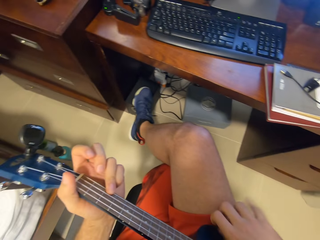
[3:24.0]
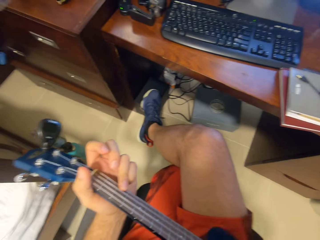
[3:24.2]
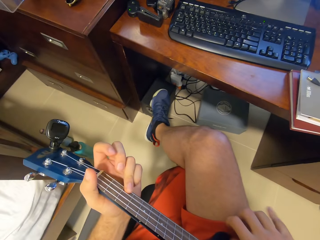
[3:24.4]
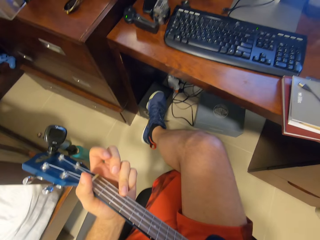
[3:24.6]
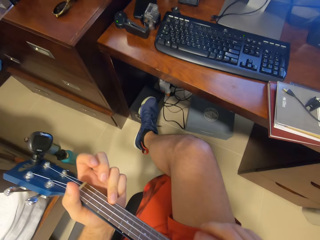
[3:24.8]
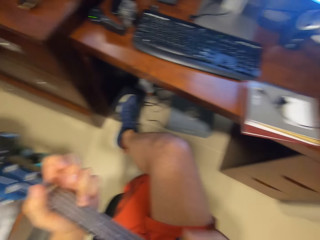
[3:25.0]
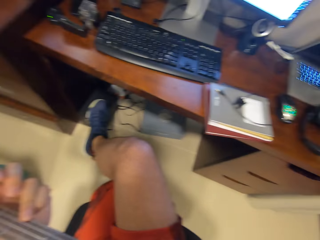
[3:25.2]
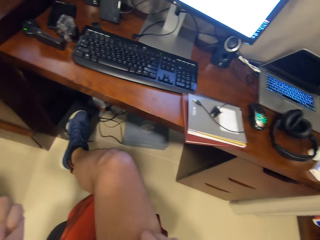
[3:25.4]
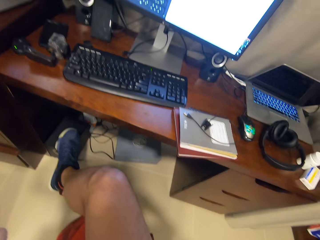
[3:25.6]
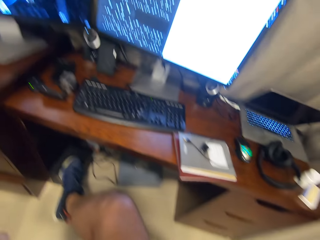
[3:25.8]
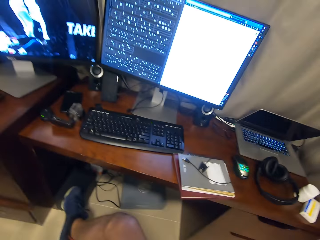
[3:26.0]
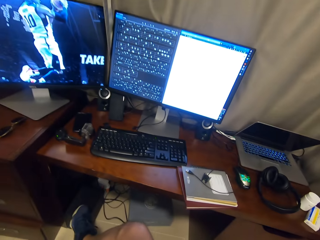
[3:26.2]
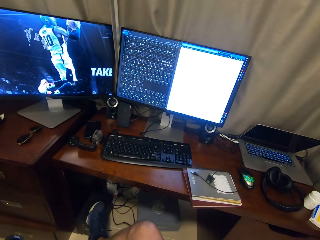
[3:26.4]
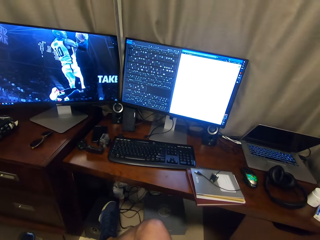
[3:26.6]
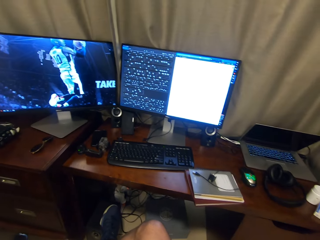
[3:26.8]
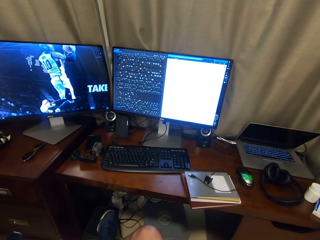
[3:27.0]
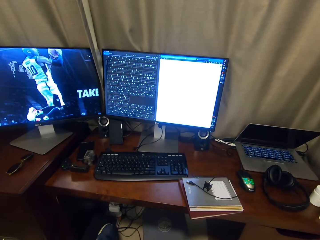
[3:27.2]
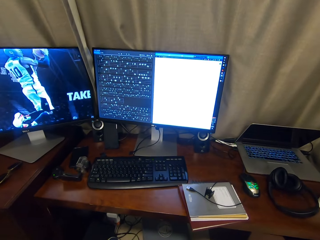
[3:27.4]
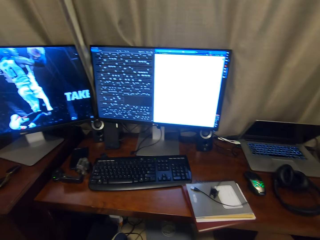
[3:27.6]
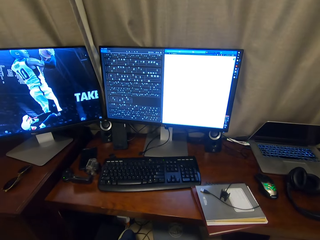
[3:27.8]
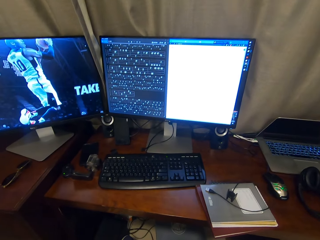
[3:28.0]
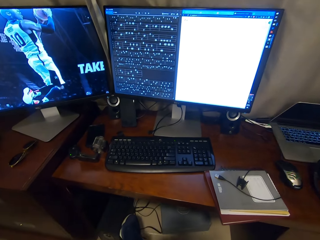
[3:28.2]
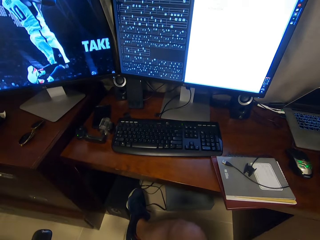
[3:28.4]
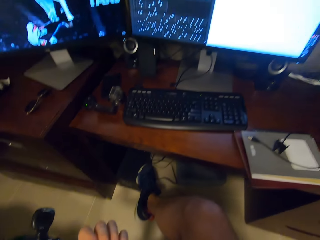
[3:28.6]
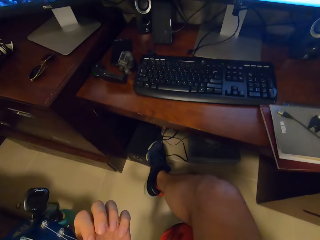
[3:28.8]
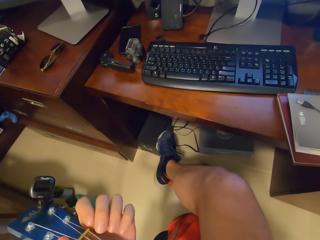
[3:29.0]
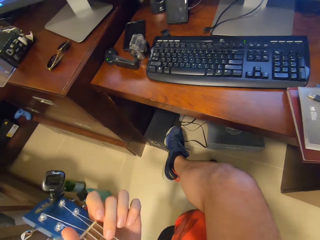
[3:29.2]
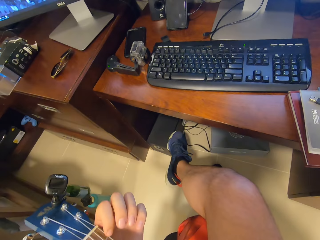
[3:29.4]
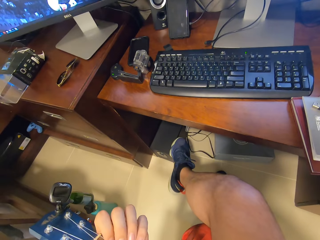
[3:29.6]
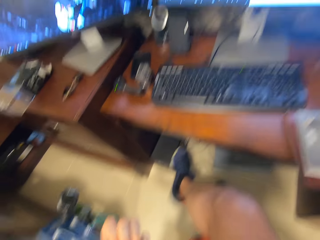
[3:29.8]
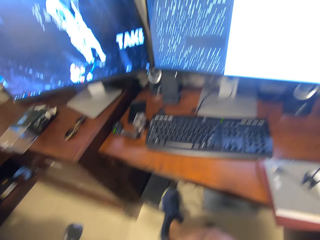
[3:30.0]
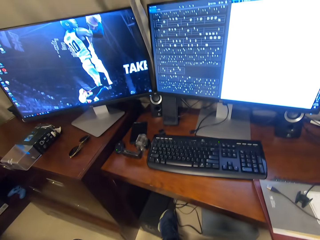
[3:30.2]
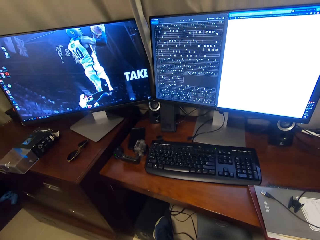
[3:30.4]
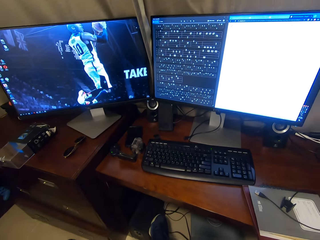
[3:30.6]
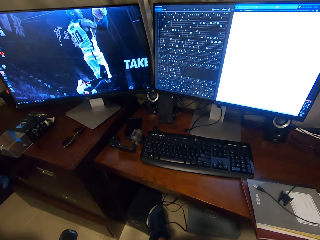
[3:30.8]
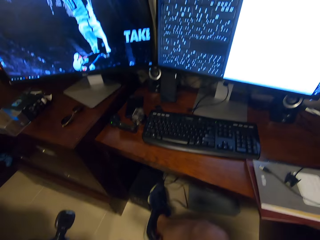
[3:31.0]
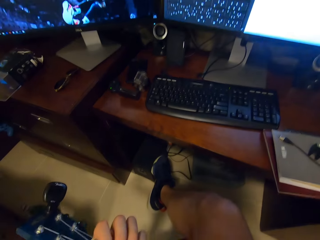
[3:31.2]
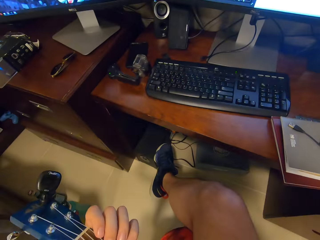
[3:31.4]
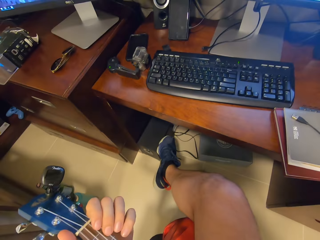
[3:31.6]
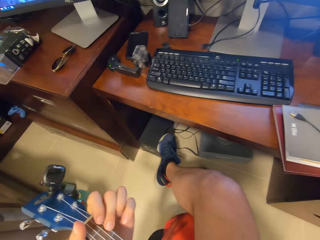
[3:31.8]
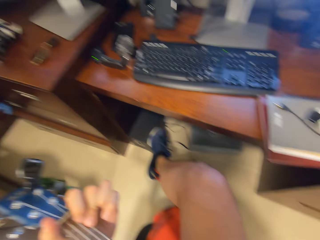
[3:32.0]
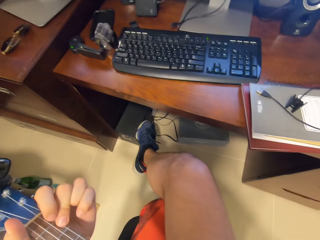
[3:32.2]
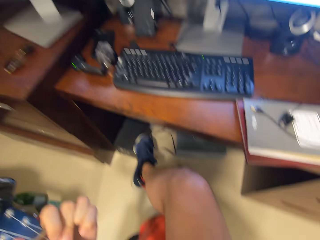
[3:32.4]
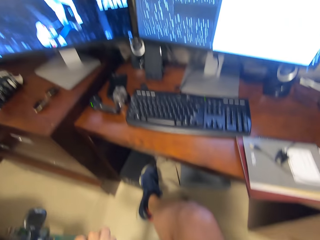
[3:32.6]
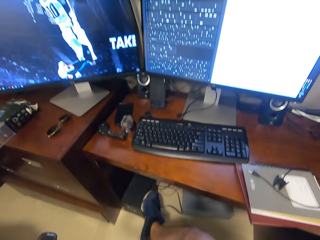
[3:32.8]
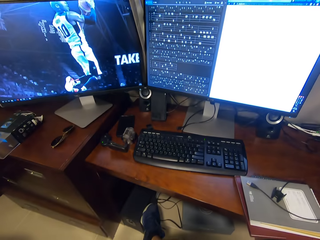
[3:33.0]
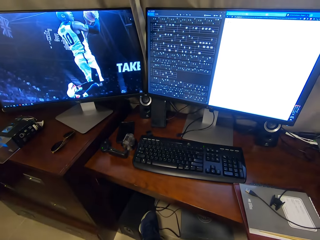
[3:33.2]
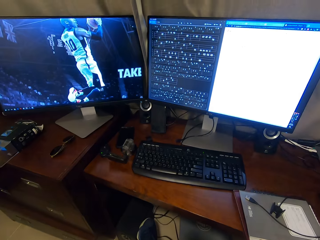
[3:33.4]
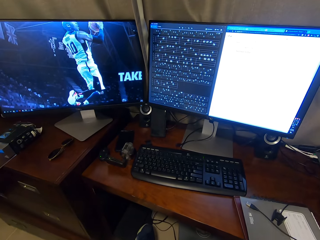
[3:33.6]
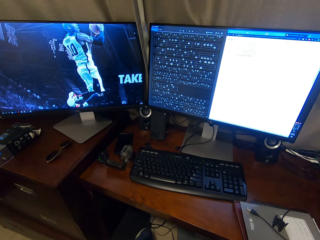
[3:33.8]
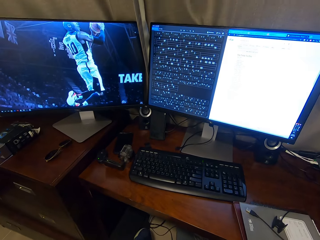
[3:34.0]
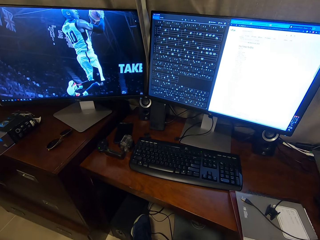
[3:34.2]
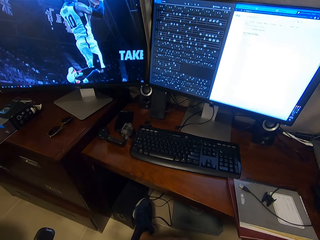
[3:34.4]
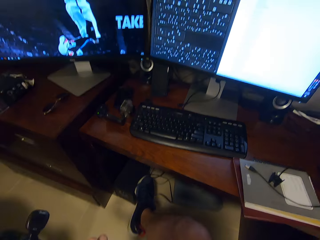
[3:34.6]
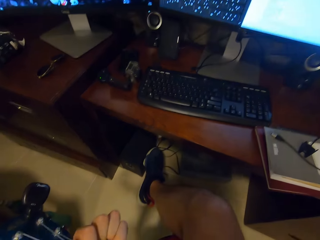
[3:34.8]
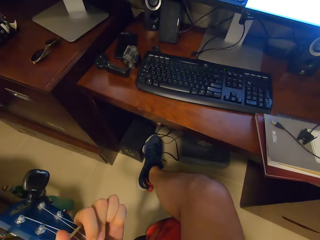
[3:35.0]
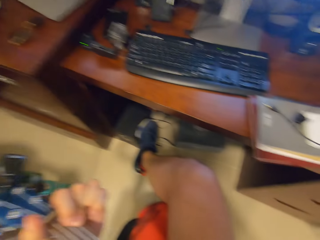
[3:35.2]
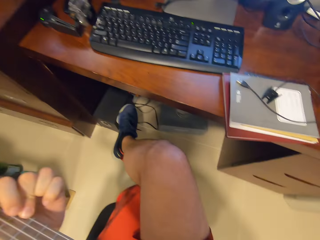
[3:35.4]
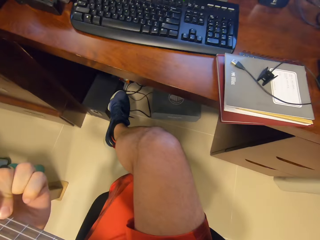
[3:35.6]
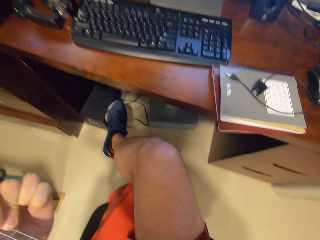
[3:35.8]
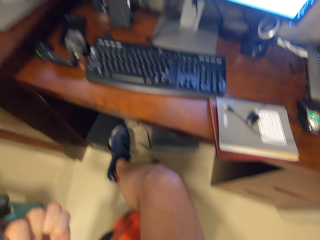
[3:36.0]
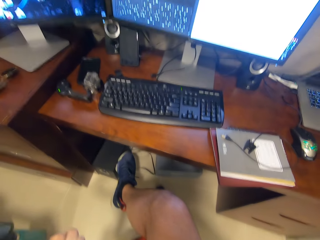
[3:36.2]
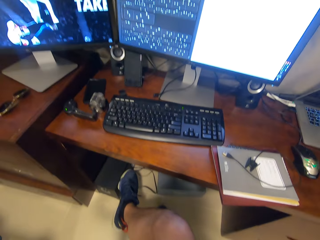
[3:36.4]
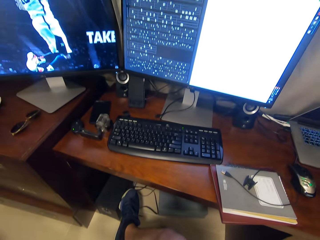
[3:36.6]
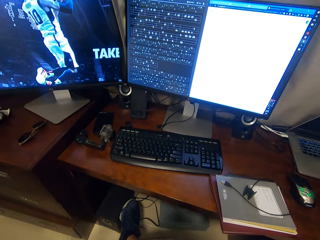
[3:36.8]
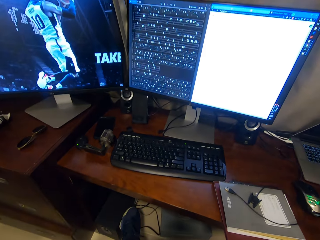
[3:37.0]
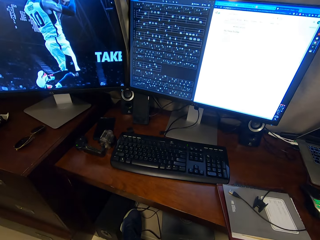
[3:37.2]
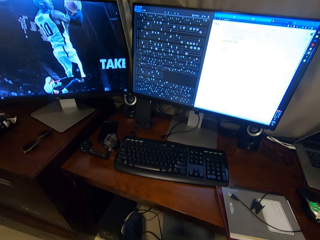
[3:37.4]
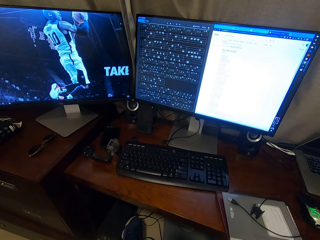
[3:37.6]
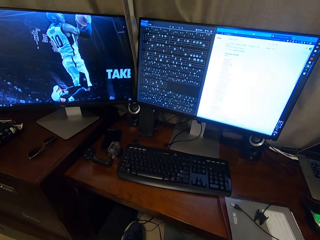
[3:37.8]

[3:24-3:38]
The camera wearer looks around. They stop the guitar and touch the guitar. They play the guitar with both hands.

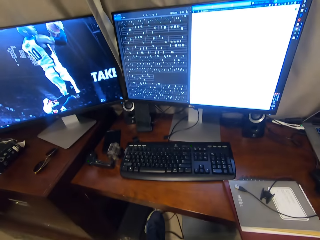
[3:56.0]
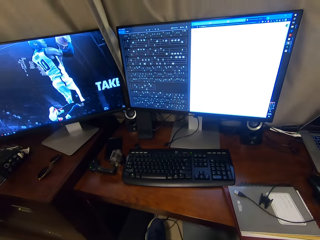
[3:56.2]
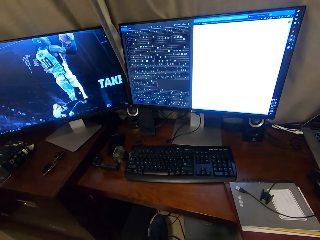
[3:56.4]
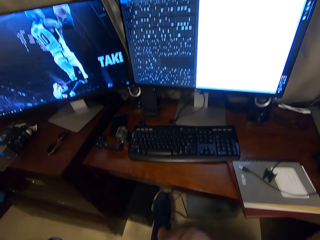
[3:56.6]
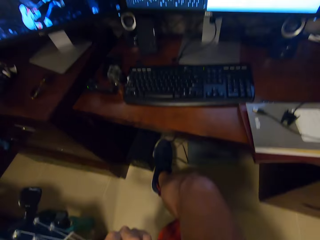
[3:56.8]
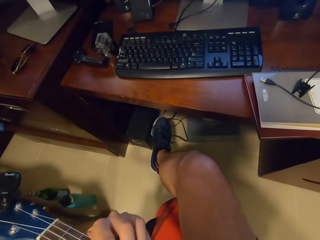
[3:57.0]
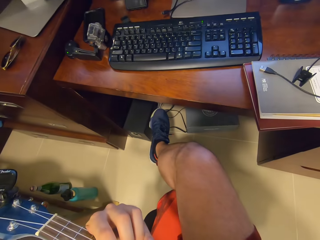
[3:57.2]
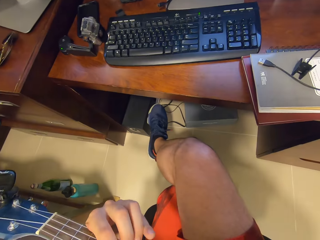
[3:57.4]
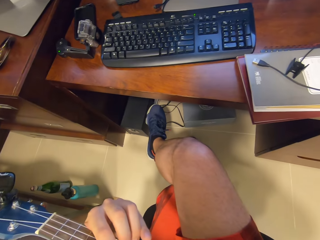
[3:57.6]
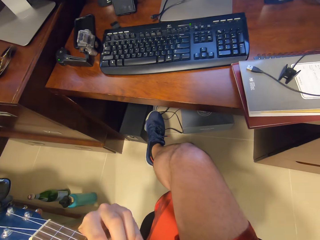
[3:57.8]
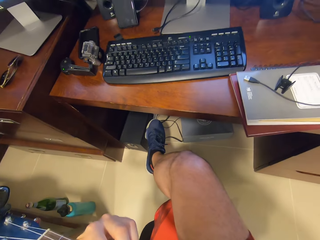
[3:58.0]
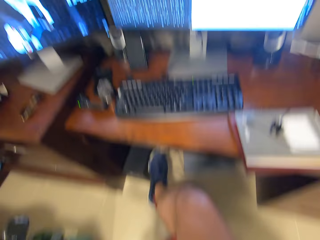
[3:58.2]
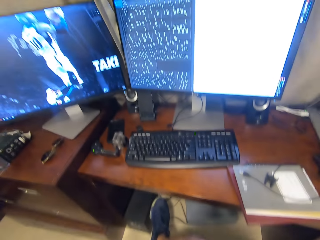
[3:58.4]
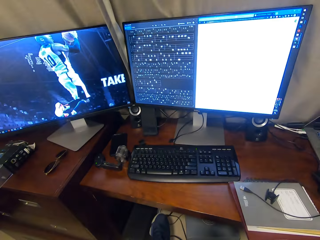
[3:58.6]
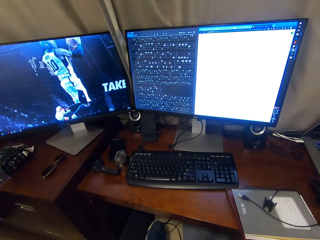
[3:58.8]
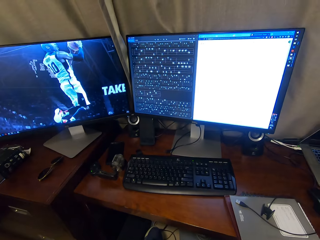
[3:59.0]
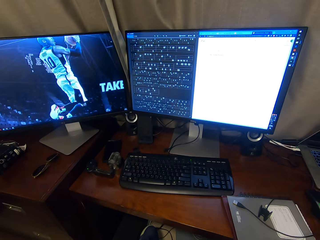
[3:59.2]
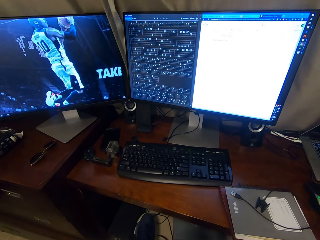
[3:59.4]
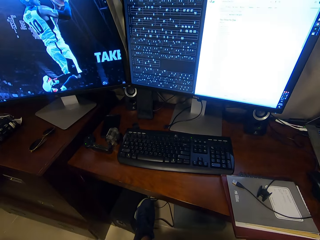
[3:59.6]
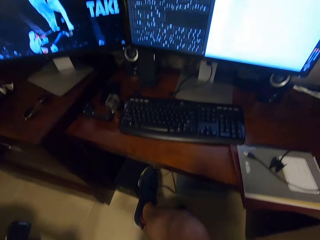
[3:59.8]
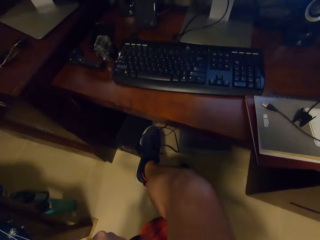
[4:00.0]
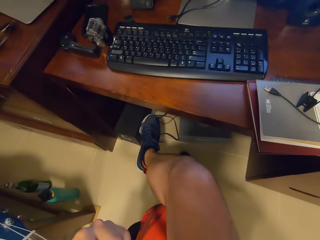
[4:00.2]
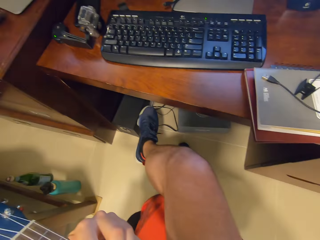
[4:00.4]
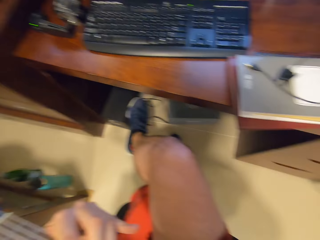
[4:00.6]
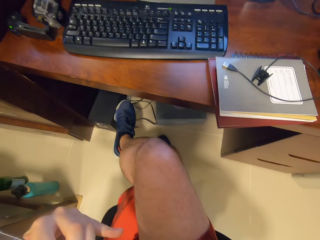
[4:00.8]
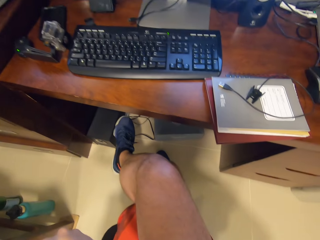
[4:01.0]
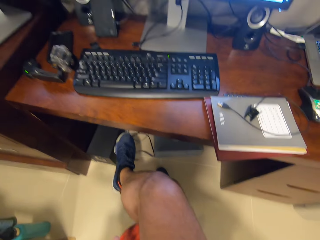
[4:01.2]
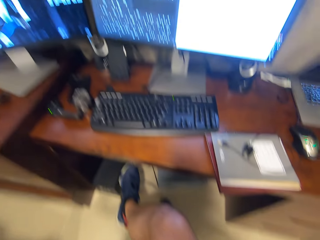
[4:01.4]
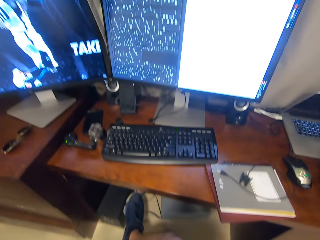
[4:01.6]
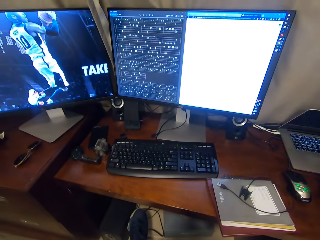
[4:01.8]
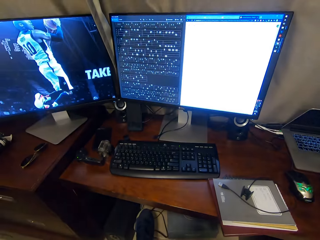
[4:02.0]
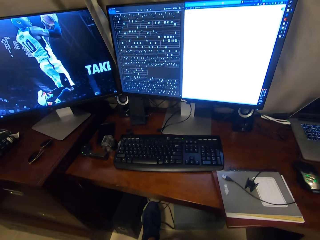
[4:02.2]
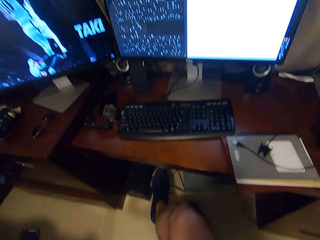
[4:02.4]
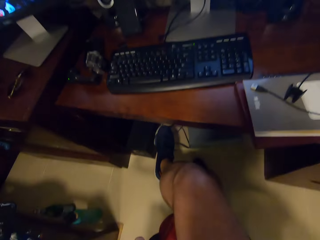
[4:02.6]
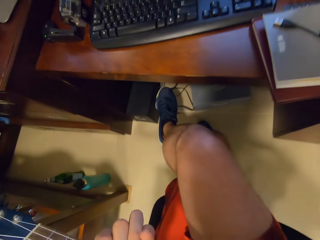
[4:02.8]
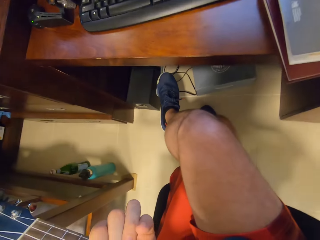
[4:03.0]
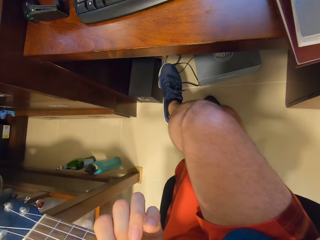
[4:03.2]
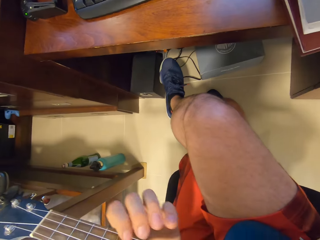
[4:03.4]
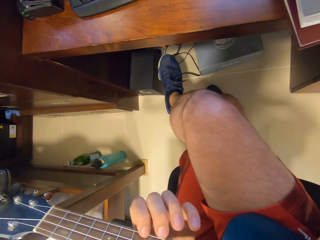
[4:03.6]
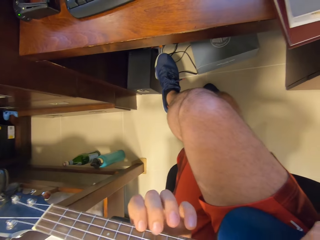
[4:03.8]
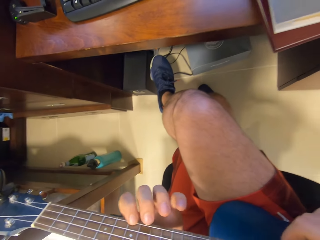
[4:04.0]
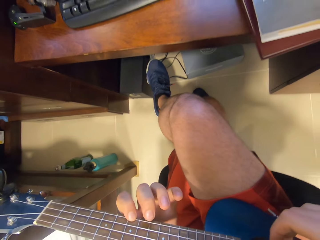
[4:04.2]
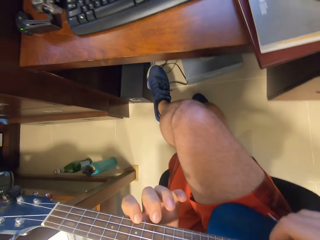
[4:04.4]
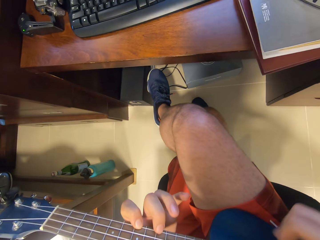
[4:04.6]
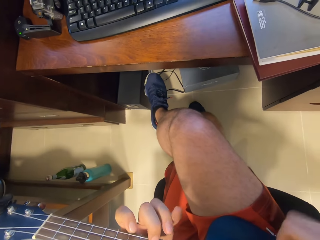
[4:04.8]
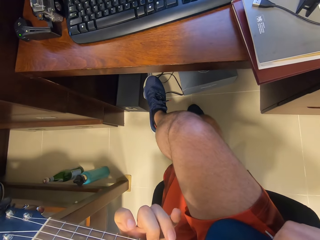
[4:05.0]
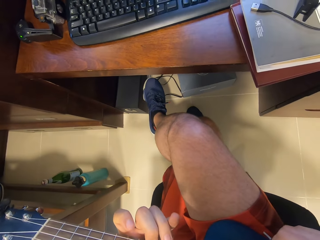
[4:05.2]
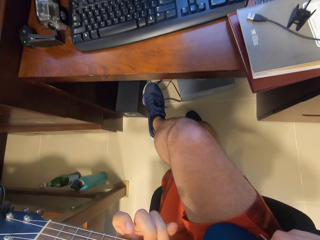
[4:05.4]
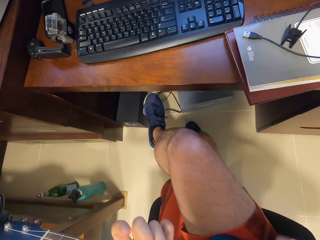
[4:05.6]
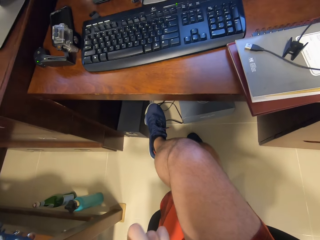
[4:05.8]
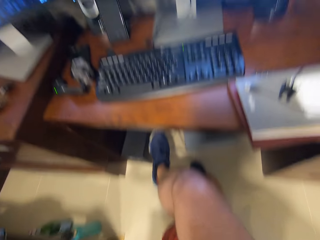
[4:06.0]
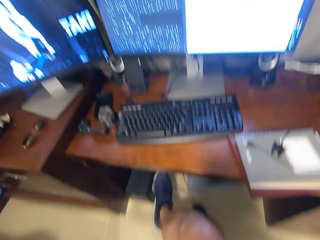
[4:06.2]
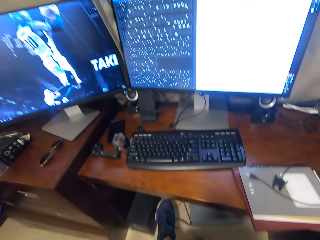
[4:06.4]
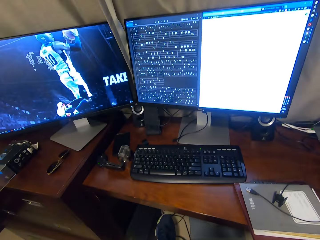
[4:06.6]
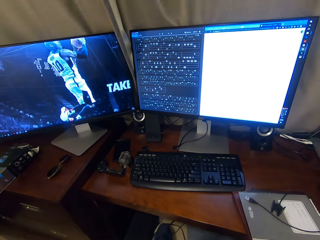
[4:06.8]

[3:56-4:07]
The camera wearer sings.
